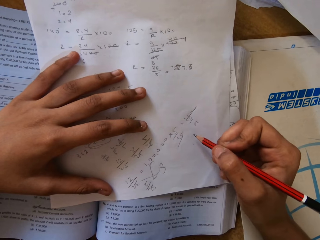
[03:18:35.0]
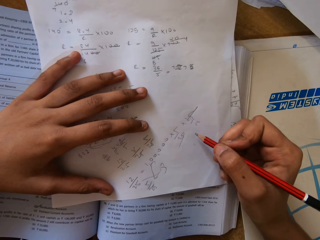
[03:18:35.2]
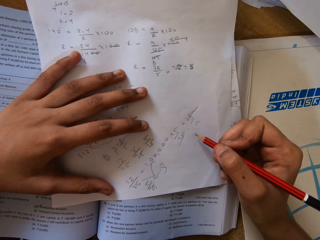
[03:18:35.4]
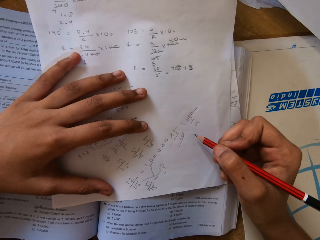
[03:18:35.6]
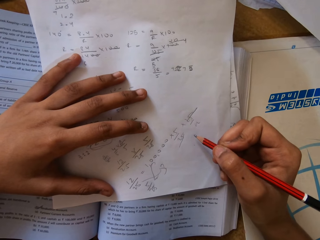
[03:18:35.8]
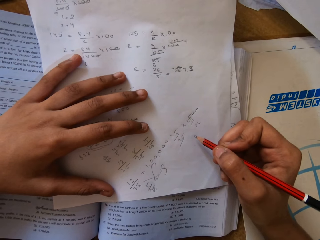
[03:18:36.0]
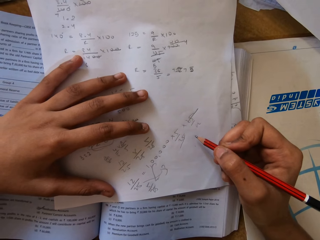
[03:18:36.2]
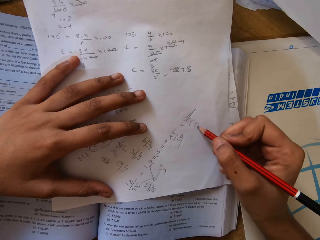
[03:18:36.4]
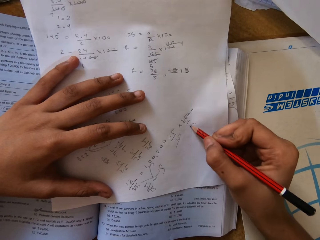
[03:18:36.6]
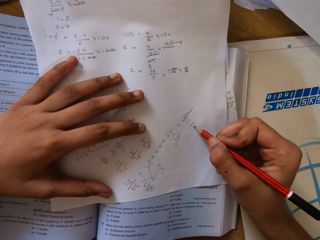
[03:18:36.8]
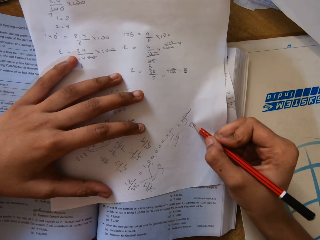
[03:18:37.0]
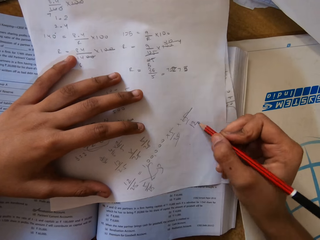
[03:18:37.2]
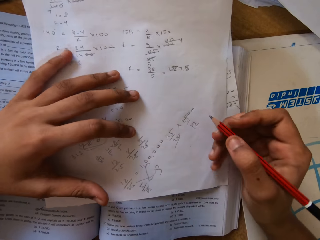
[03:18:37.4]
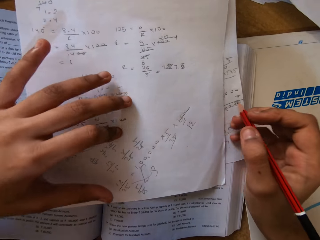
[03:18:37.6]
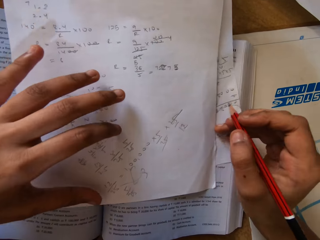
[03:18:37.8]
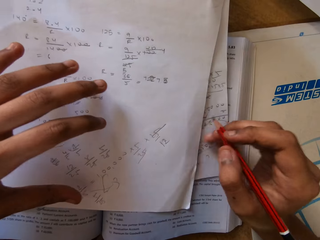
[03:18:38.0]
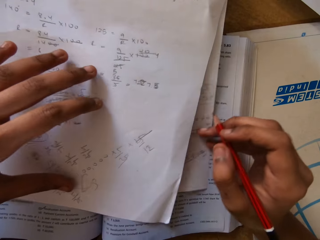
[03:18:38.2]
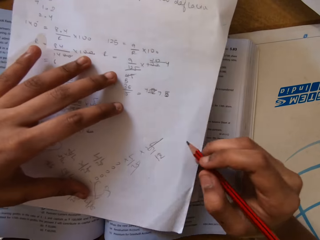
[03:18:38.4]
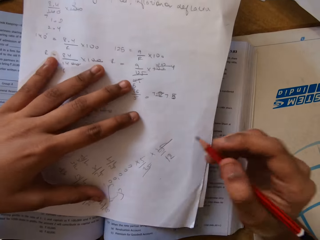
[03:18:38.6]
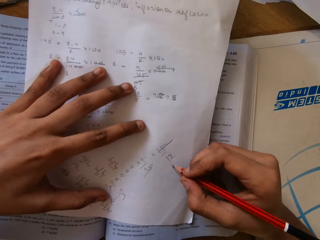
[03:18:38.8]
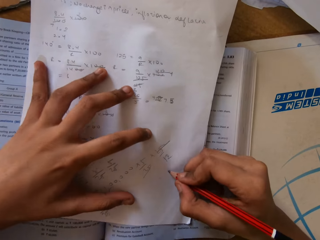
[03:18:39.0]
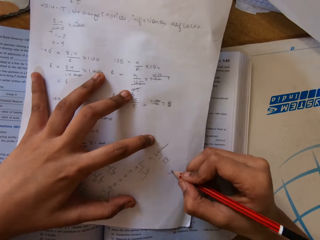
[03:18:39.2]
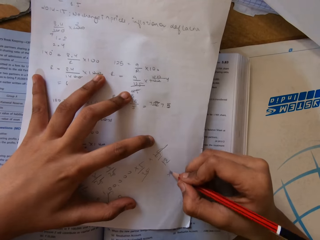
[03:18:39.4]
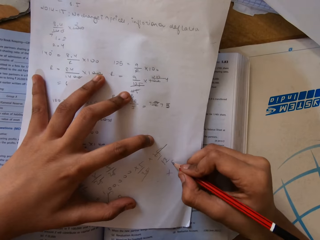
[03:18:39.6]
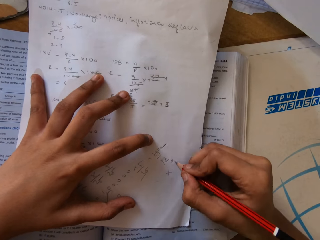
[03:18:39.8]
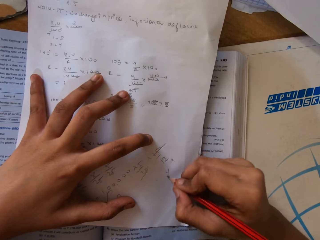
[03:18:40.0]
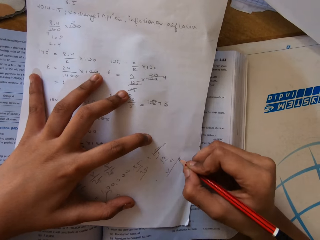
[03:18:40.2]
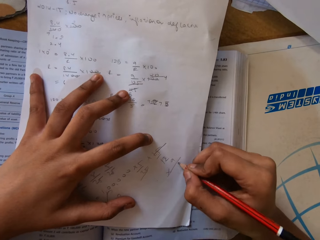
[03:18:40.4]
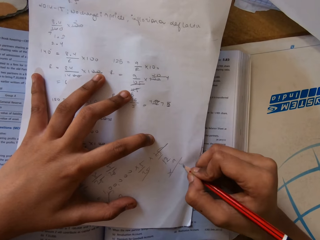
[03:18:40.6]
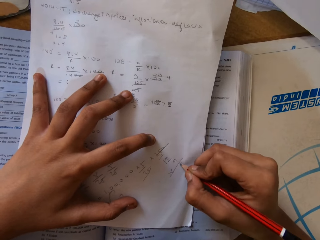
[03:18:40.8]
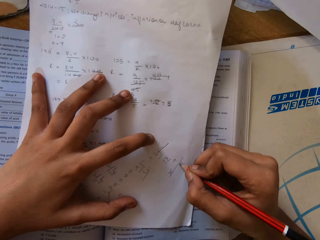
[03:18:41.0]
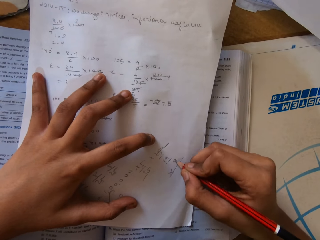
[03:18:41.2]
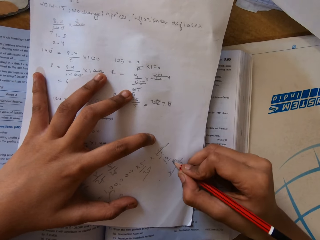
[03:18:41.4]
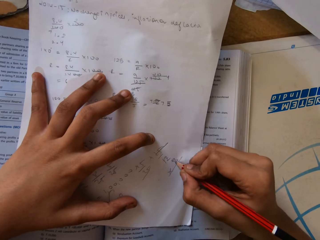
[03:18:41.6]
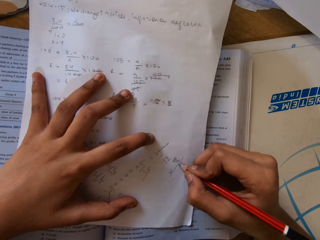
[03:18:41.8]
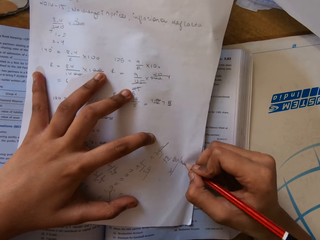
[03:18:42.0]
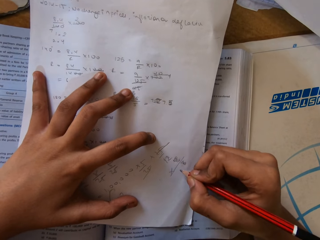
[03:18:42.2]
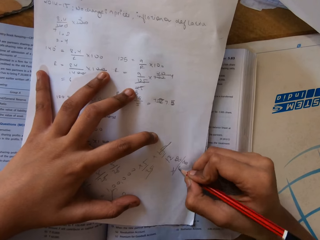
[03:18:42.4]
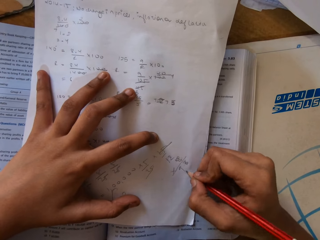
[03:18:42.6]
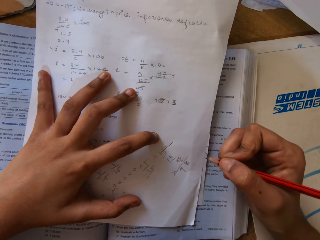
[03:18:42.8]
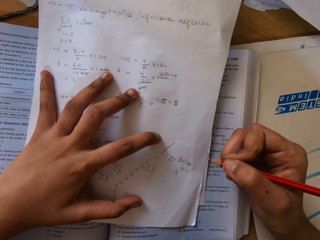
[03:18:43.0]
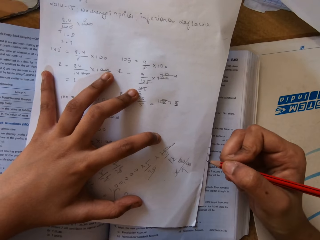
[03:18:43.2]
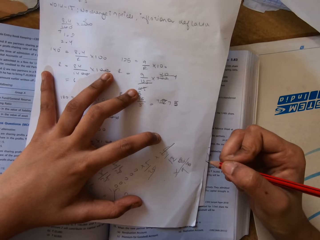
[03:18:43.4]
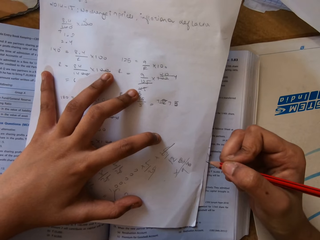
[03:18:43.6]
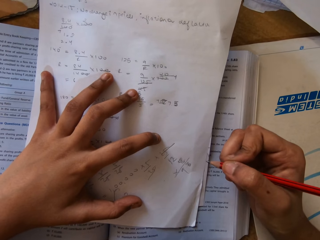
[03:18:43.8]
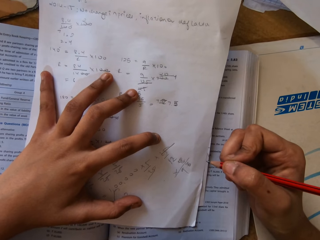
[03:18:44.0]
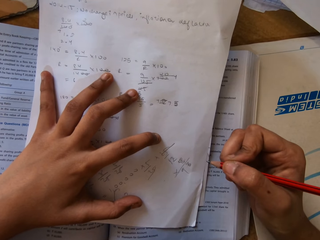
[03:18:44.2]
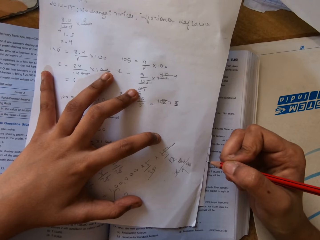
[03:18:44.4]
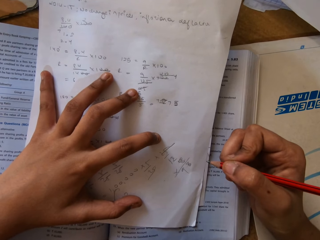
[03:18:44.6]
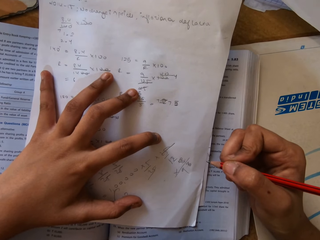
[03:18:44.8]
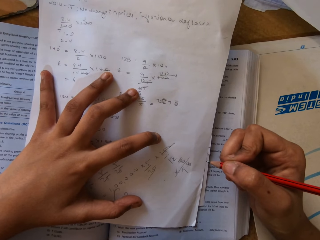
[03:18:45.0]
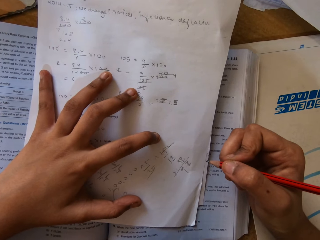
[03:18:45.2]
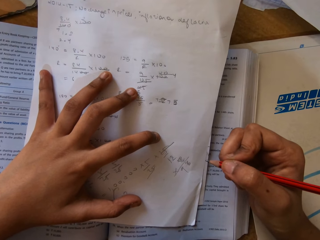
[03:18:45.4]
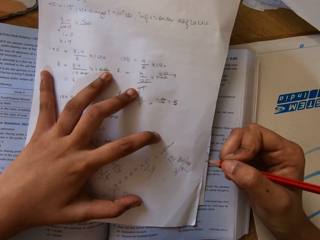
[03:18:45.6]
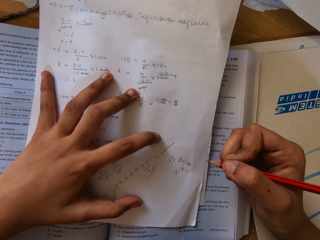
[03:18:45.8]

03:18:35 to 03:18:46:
The camera wearer moves the paper. They write on the paper with a pencil. They write on the paper again.

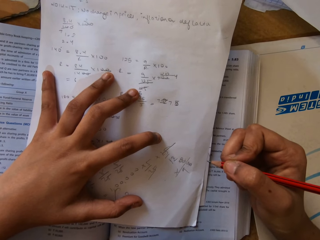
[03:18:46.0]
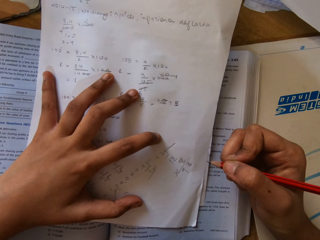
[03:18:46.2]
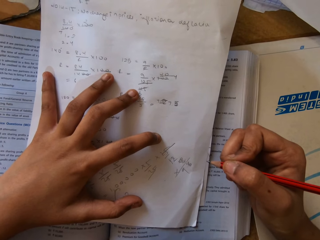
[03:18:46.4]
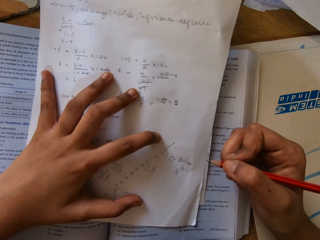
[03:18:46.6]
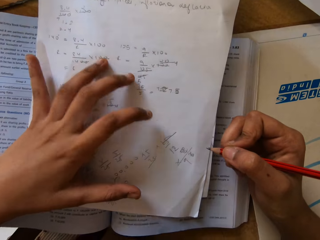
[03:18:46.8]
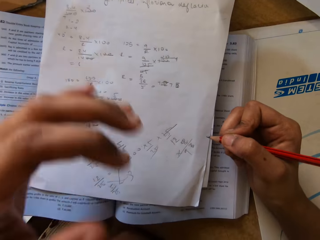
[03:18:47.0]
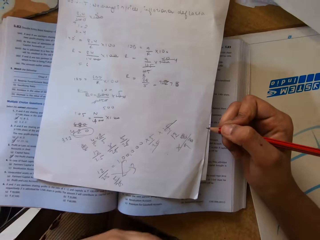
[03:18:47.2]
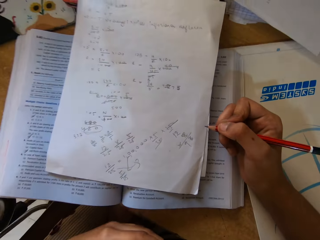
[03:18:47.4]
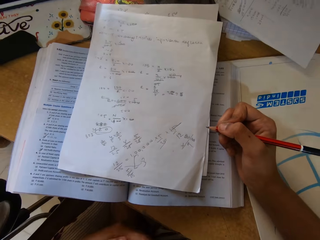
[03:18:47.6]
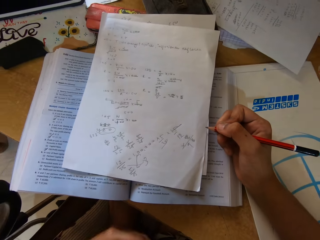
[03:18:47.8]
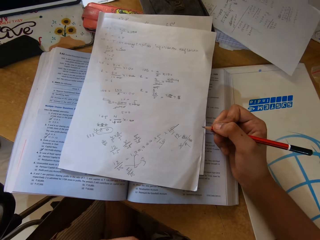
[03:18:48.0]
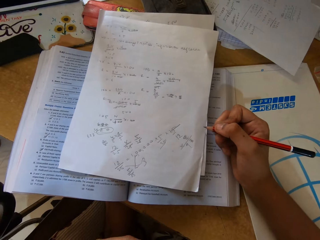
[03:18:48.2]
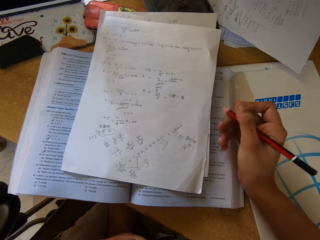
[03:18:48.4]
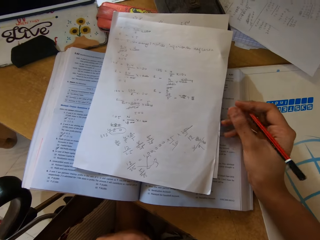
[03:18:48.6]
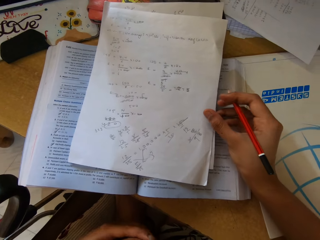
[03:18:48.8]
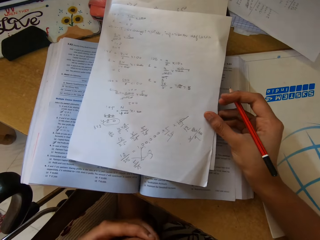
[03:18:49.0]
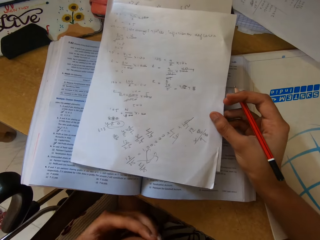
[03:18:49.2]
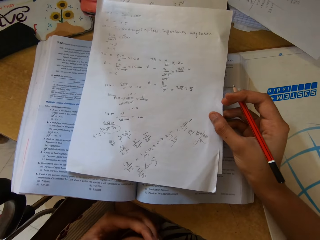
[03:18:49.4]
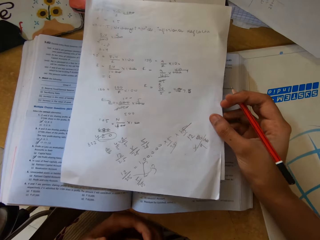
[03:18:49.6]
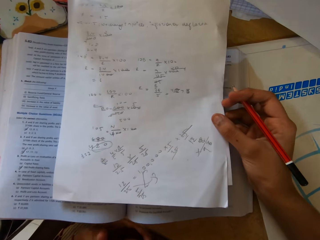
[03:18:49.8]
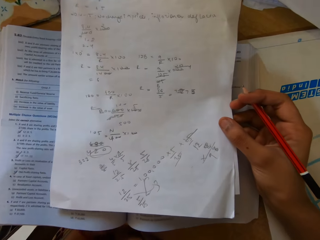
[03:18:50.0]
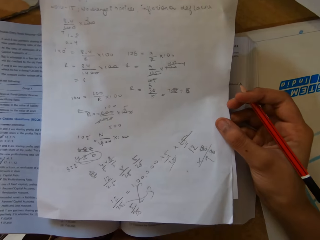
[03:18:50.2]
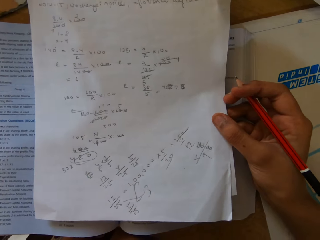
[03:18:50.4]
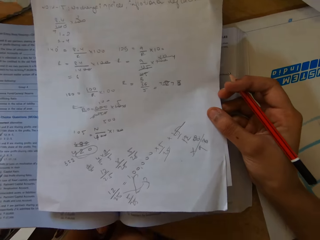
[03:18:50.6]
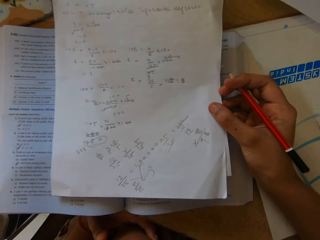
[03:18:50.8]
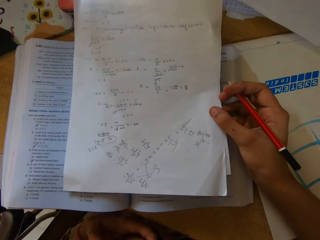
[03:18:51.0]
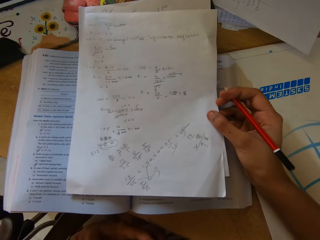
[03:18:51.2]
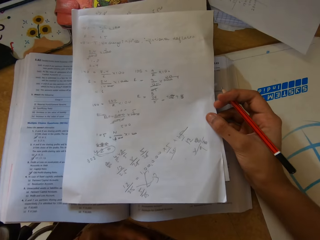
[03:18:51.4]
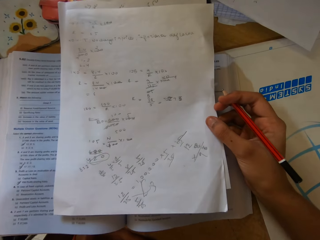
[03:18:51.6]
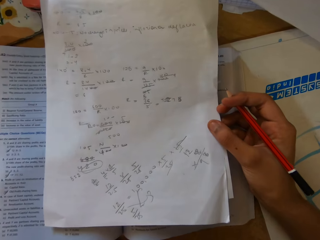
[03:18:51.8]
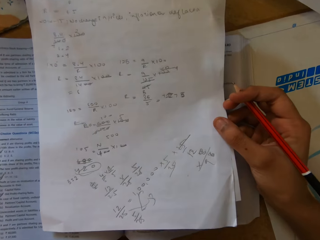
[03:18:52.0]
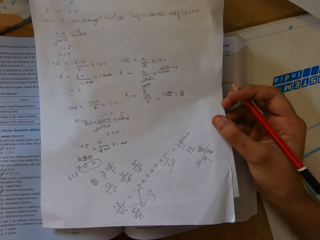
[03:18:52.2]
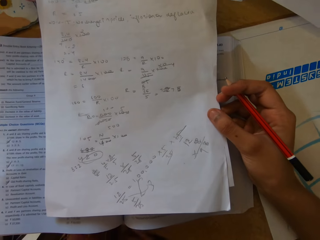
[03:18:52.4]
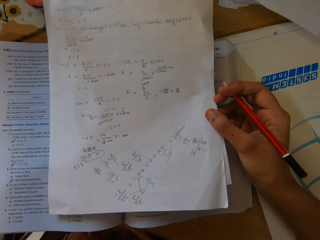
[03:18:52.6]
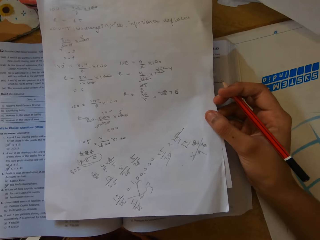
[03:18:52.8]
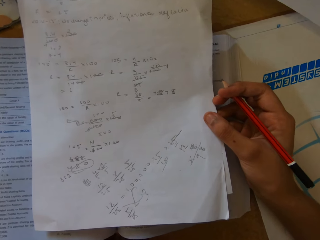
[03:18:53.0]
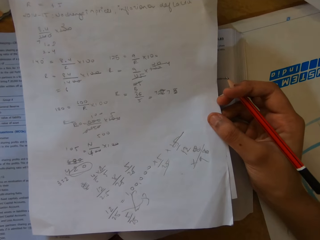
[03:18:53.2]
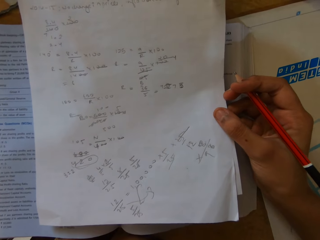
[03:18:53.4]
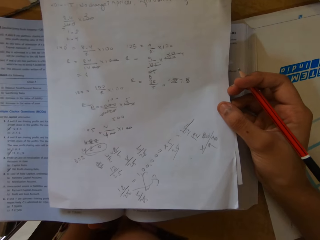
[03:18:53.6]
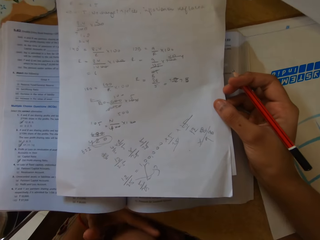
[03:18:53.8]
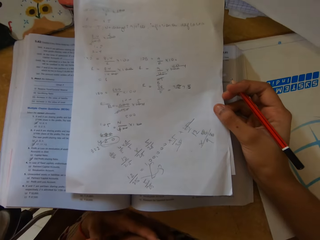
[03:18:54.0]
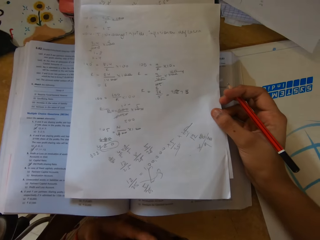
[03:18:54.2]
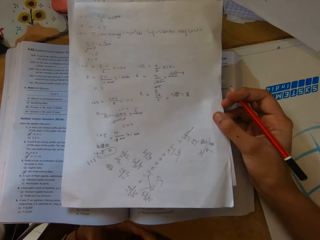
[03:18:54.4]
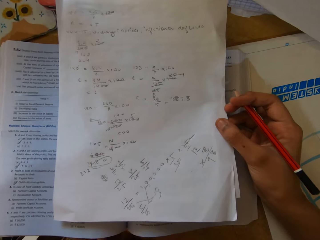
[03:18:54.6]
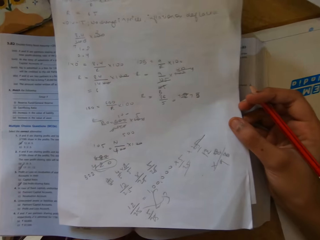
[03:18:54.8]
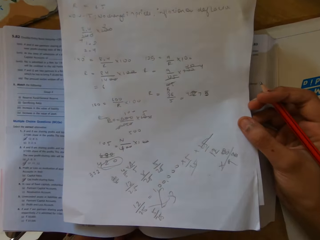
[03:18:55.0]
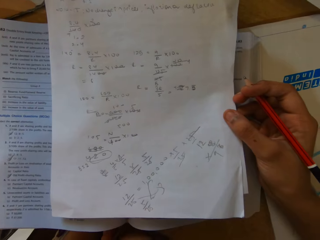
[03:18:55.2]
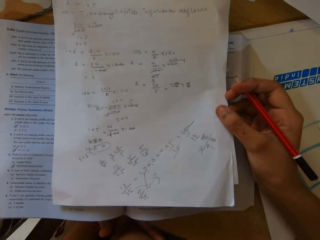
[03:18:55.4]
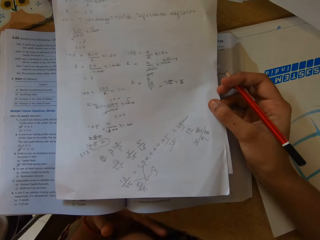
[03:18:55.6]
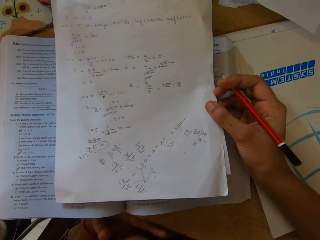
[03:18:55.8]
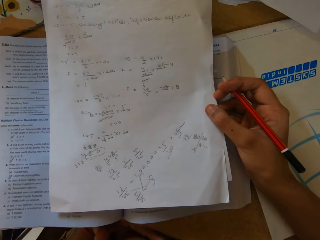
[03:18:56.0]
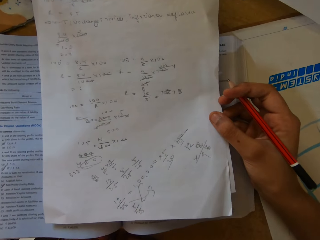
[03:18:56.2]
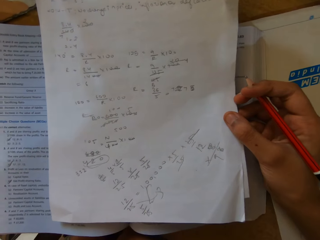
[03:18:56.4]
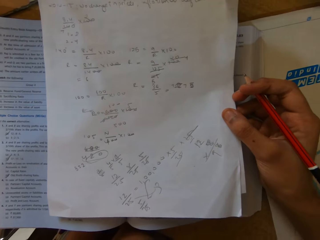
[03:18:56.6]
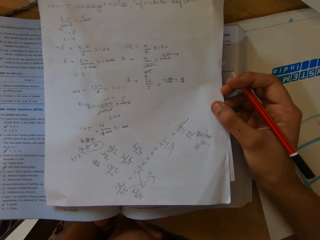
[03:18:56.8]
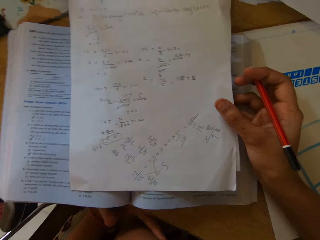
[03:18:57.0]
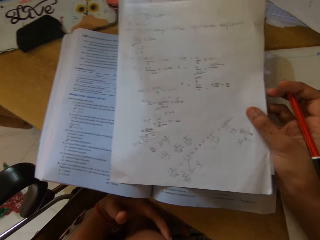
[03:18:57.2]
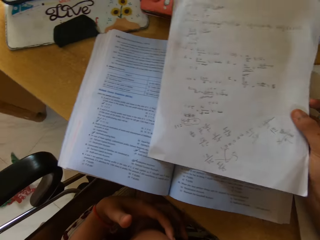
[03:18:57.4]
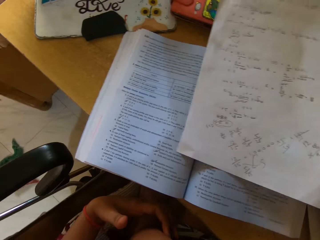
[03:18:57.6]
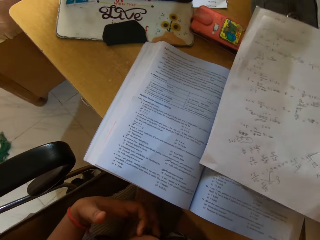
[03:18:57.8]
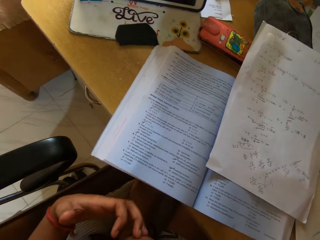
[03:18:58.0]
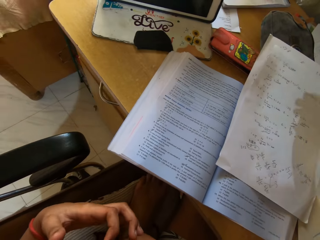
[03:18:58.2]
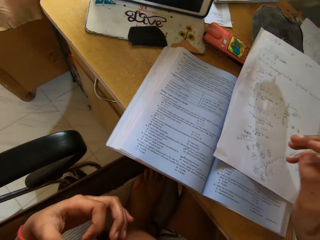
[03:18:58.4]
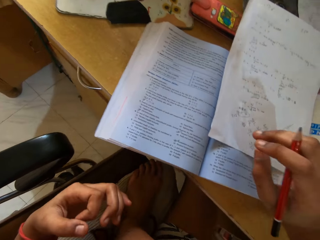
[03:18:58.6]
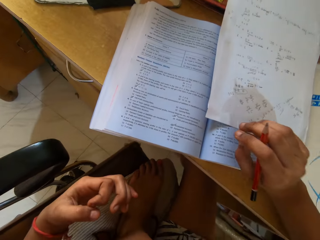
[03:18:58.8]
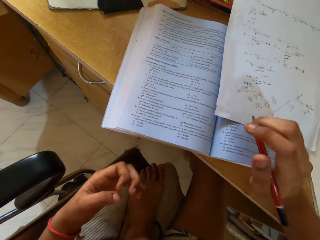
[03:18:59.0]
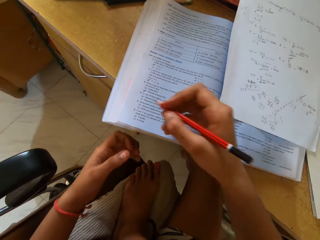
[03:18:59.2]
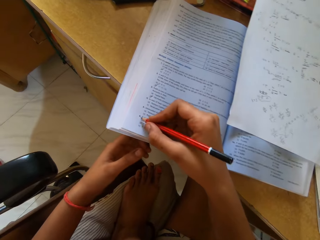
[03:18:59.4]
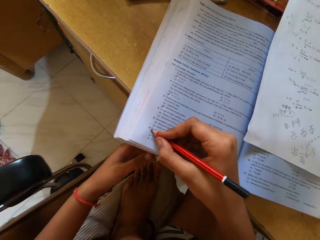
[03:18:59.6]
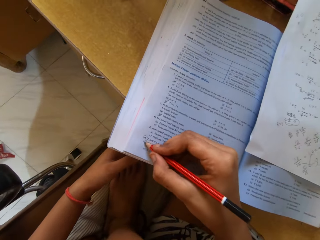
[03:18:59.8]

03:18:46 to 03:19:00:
The camera wearer stares at the book. They stare at the book again. They write on the book with a pencil.
